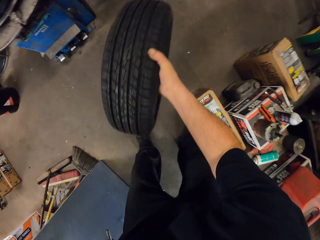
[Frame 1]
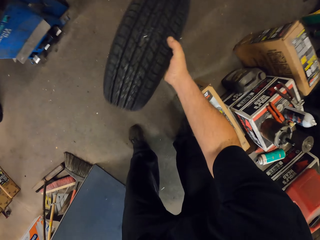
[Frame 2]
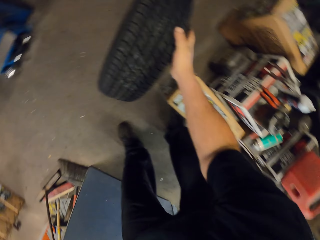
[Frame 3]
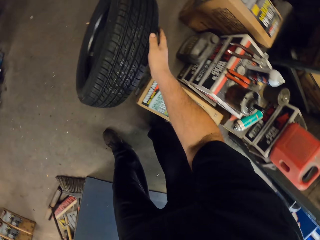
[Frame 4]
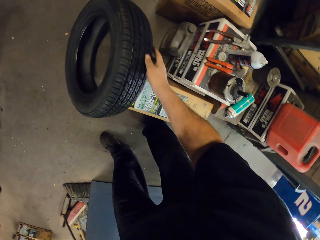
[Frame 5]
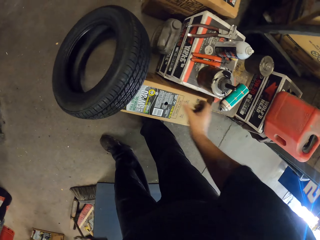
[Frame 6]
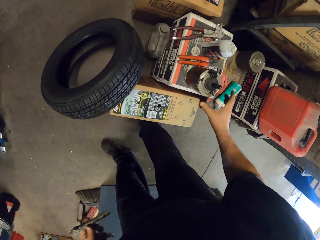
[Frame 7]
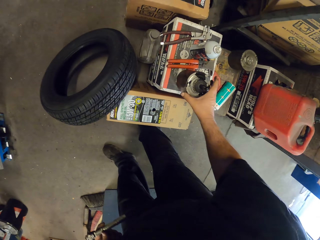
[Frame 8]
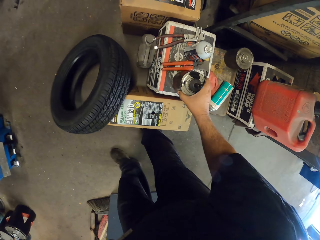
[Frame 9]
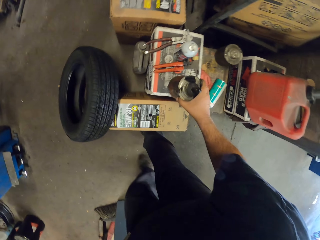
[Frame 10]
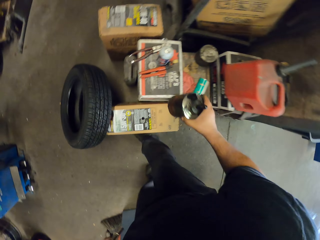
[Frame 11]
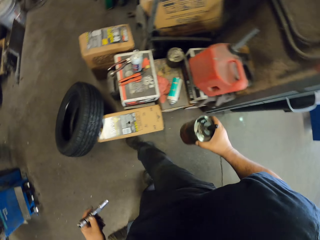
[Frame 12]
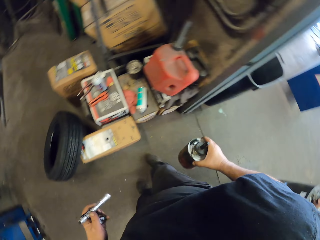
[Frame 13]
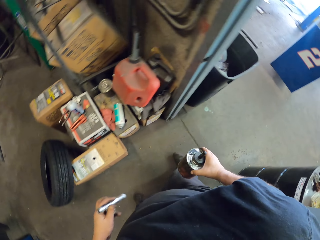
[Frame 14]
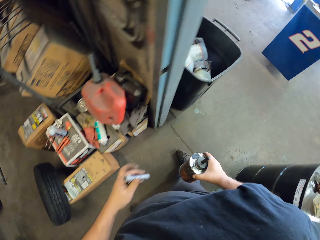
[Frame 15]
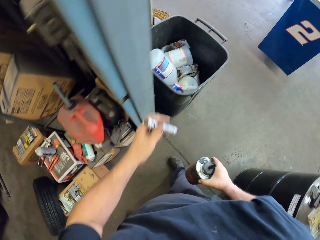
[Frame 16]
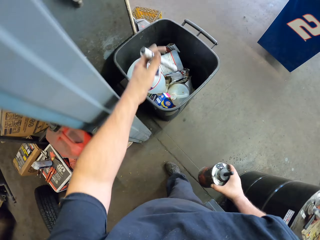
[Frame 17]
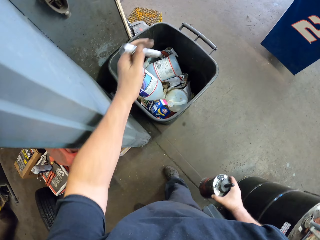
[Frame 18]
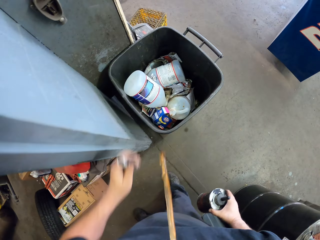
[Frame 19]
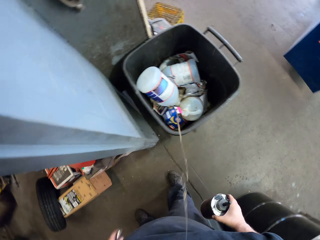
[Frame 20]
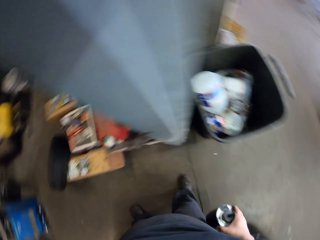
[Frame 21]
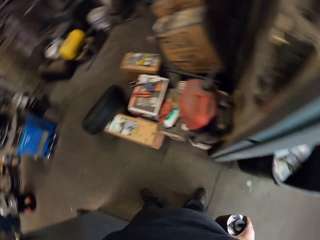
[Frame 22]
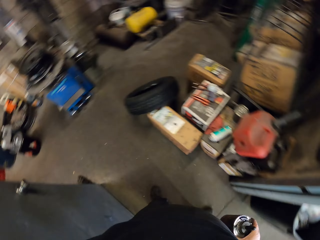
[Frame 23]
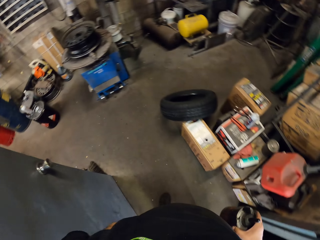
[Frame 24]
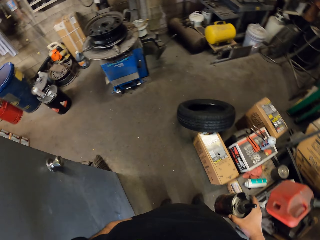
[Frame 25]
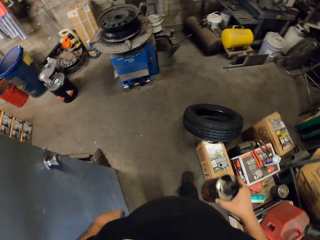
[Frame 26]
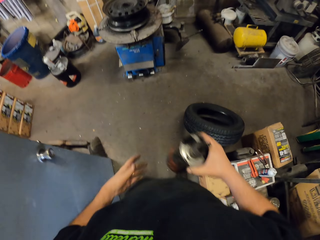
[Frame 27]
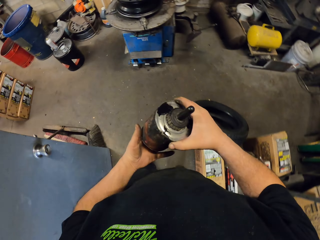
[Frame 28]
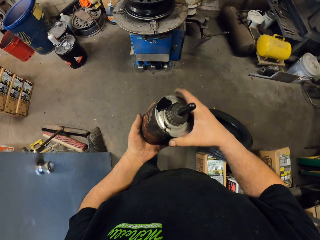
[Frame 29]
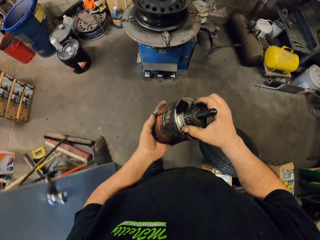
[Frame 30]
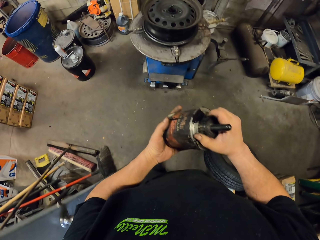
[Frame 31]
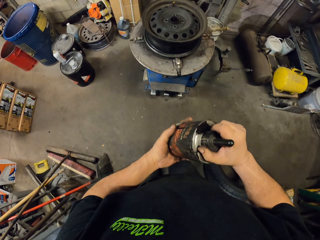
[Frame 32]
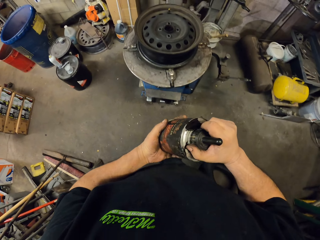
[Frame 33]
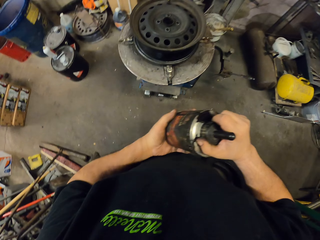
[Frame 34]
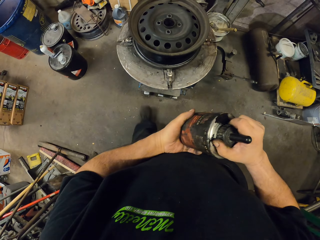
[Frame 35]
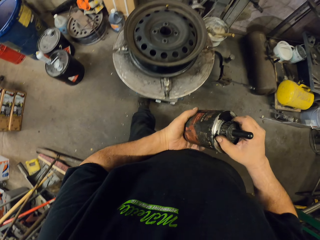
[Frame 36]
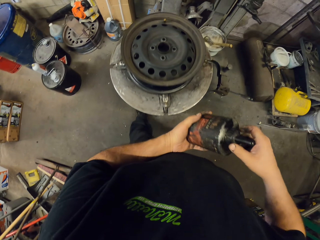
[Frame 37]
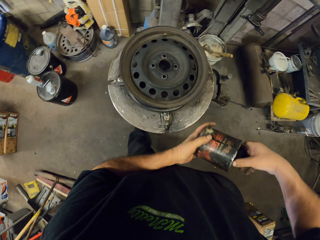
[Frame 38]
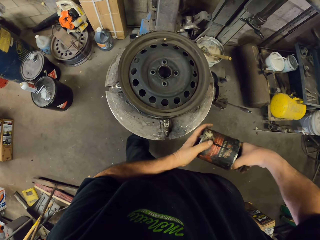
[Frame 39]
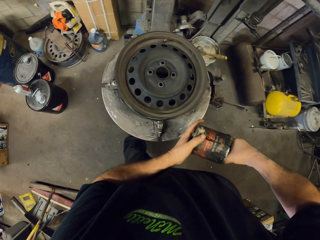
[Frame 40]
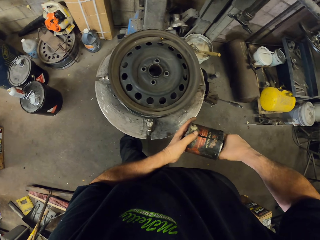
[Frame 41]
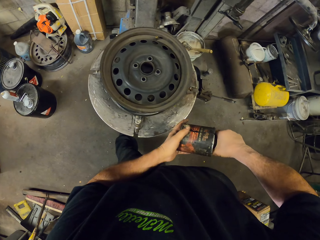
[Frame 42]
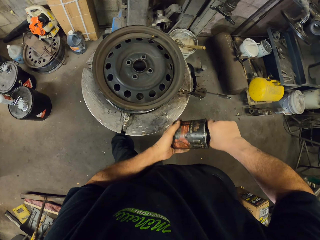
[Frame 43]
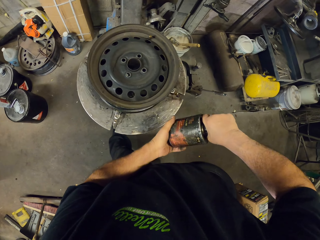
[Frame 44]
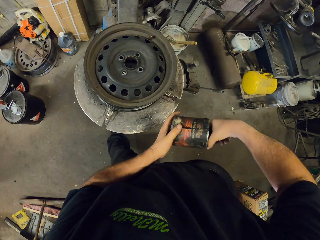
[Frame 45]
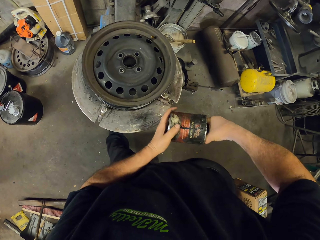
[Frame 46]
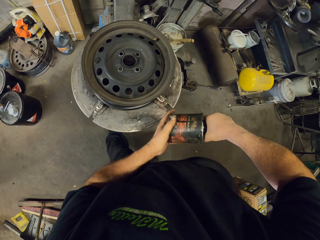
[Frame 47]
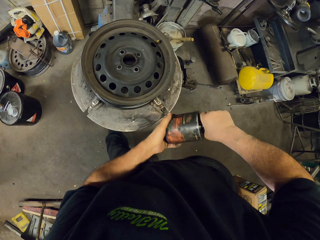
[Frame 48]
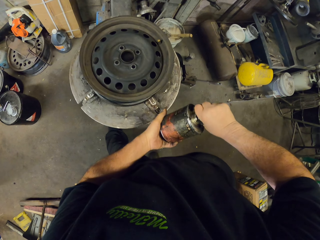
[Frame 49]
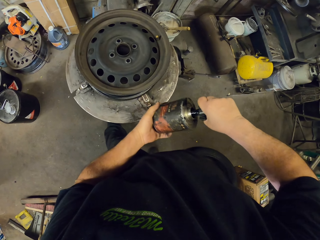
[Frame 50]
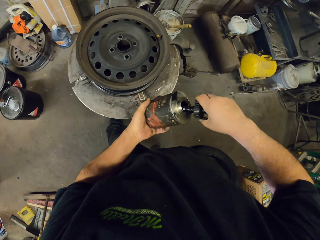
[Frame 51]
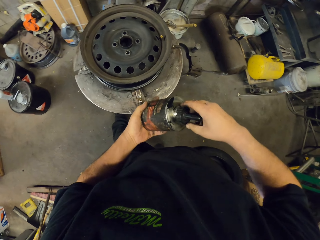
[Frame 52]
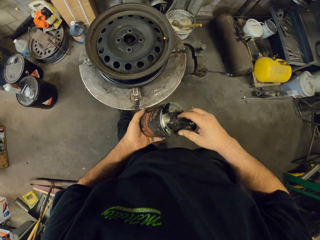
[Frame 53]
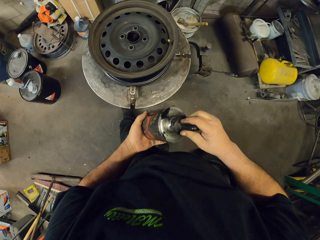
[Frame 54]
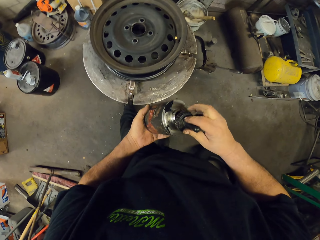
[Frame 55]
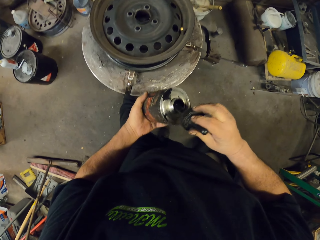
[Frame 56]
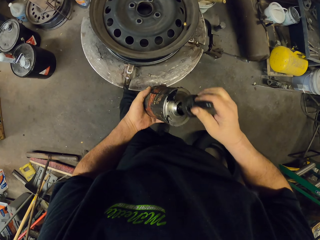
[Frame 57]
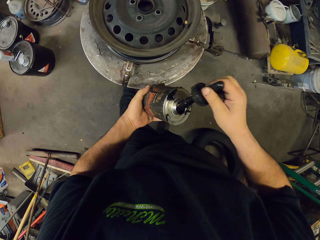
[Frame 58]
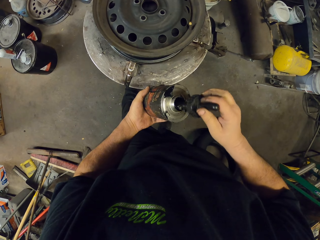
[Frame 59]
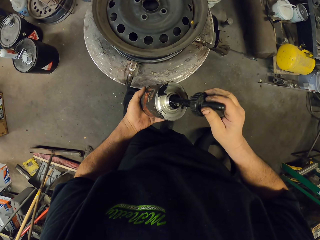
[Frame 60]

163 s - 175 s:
The camera wearer drops a tire on the floor. They pick up a container. They throw the paper in the dustbin. They open the container.

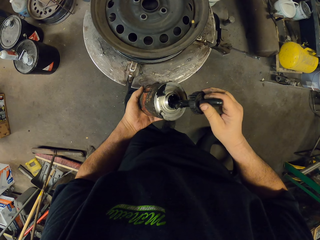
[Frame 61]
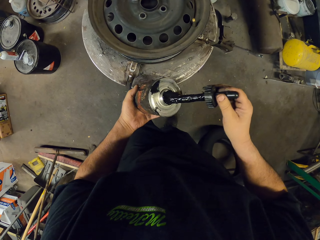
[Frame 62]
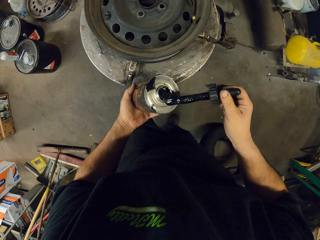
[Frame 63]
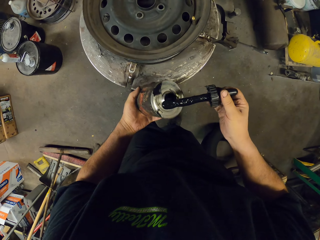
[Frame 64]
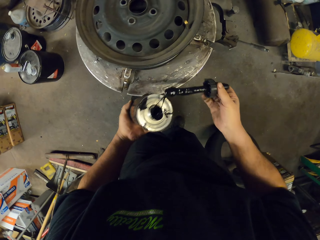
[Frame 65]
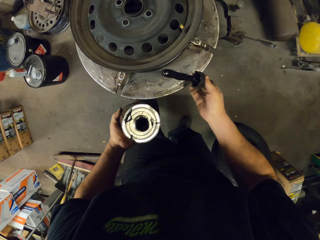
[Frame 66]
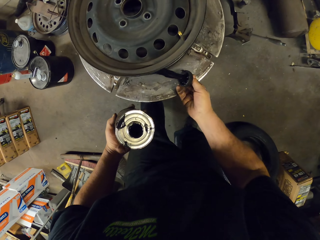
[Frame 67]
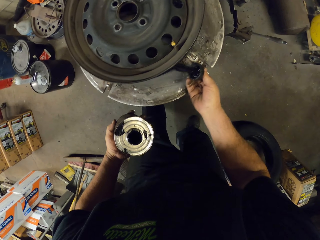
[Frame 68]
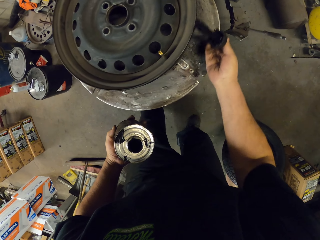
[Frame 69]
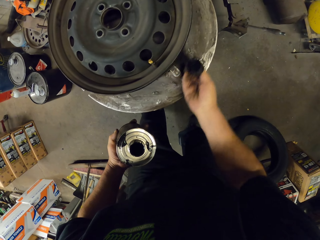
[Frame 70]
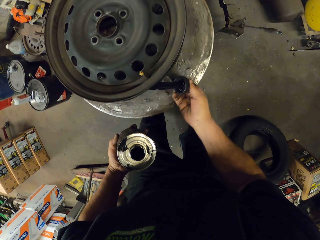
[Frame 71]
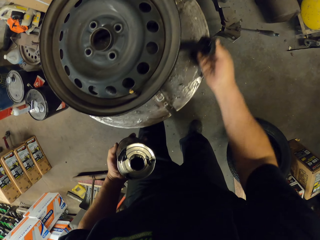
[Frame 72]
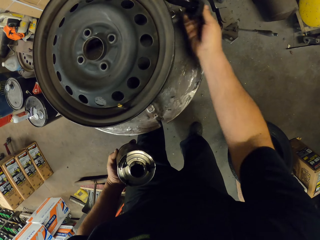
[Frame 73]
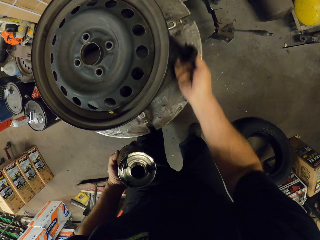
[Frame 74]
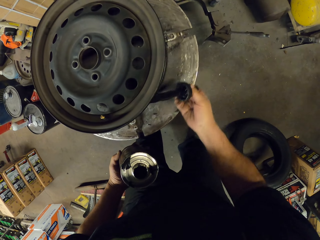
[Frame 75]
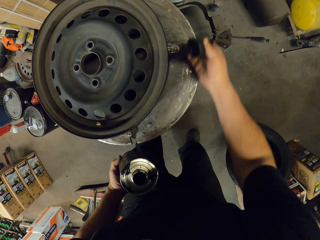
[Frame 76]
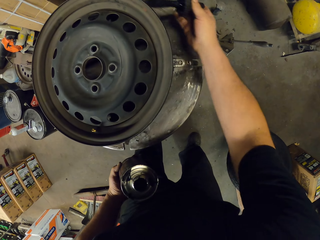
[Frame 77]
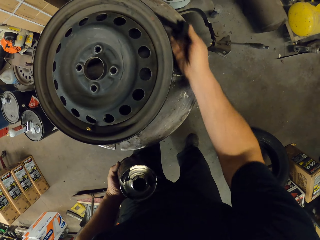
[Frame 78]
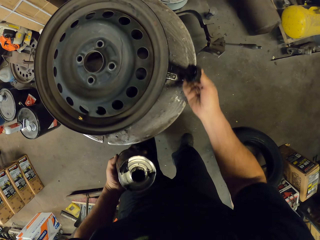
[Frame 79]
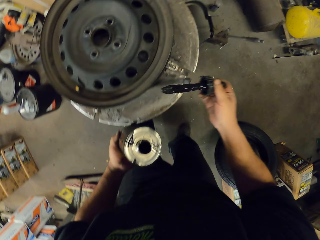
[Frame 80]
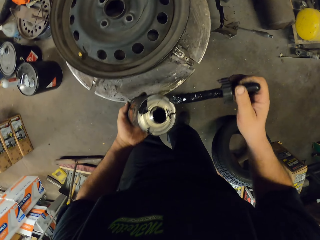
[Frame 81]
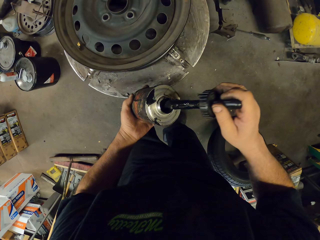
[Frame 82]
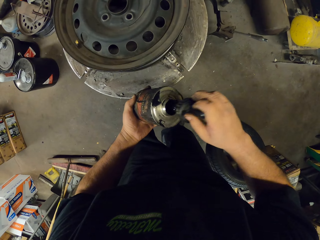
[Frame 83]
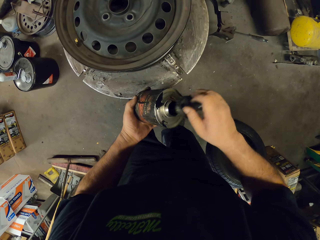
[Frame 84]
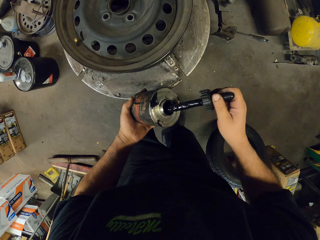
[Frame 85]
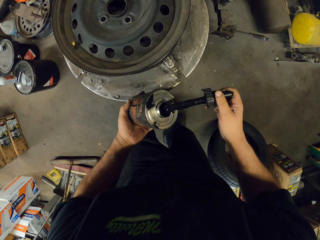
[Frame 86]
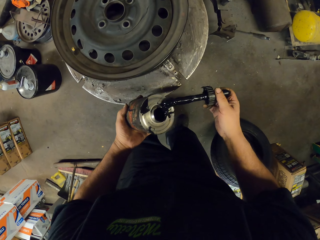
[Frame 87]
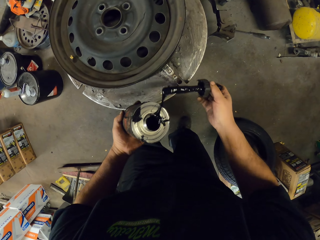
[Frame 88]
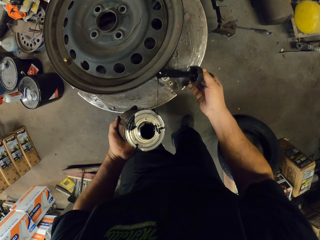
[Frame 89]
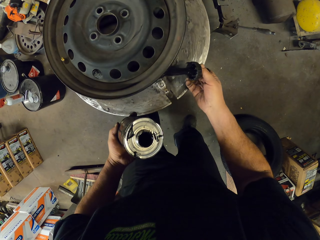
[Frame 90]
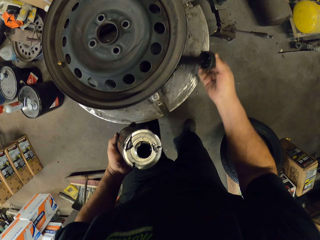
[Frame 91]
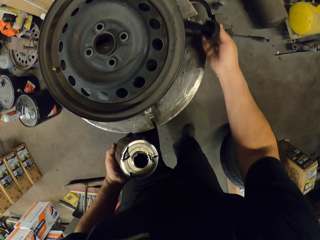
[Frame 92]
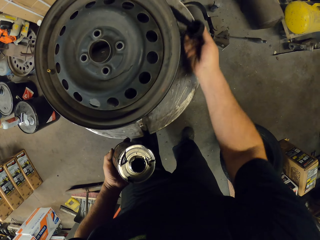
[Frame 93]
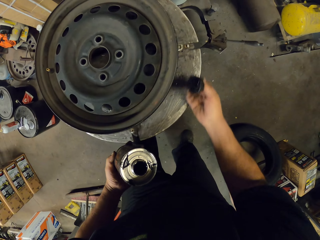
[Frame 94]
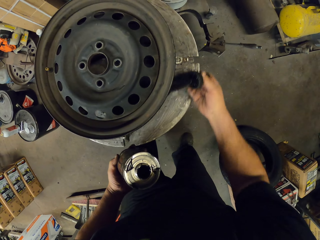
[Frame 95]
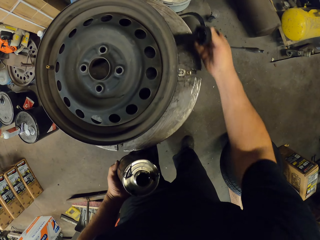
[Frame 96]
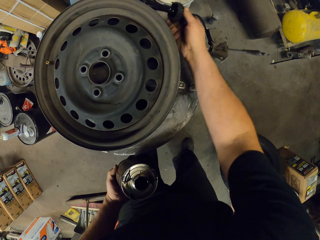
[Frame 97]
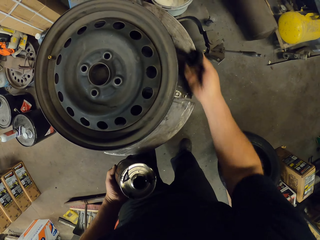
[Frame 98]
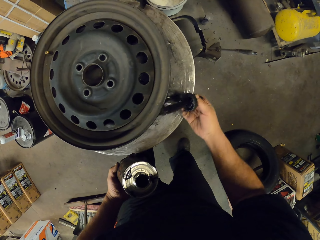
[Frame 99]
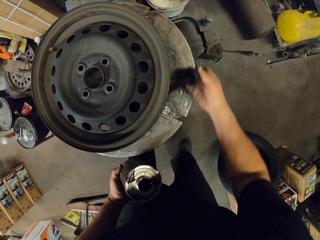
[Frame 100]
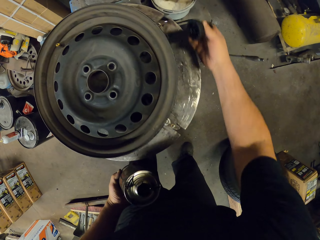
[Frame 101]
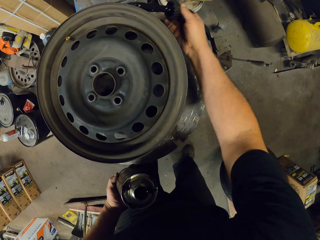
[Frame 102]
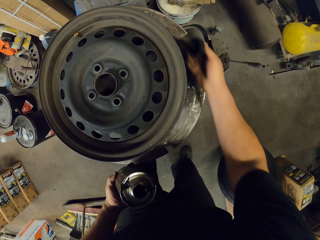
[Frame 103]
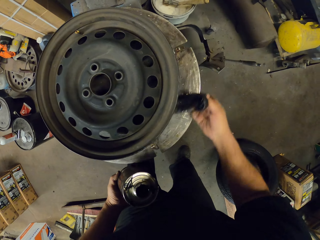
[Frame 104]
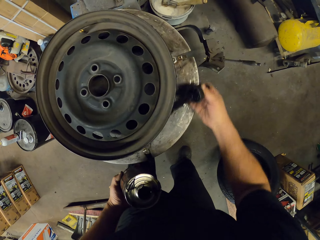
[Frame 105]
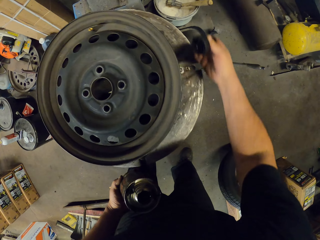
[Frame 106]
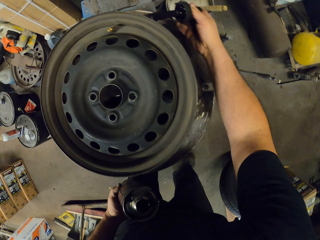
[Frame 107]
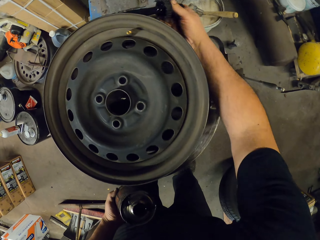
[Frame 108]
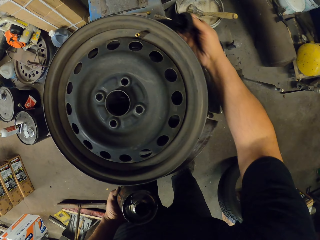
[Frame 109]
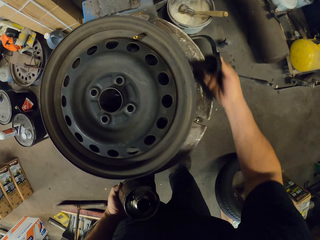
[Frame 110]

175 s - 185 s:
The camera wearer applies something to the rim. They dip a brush in something. They apply something to the rim.
